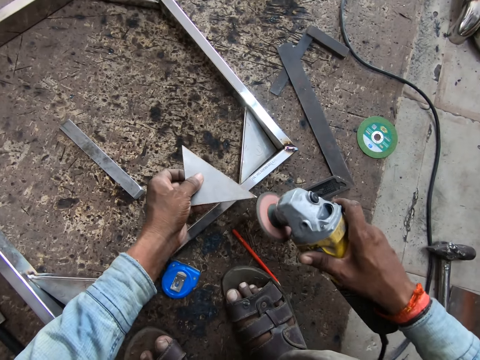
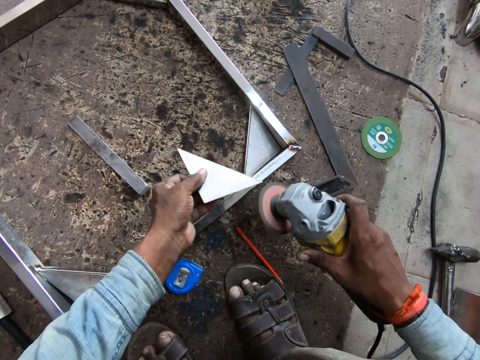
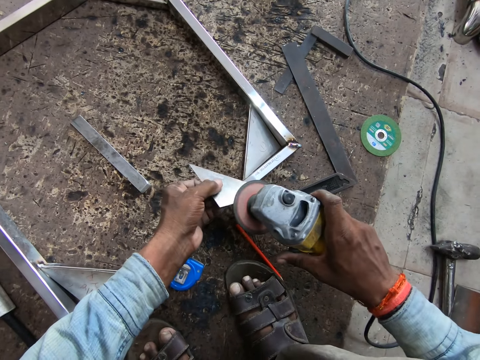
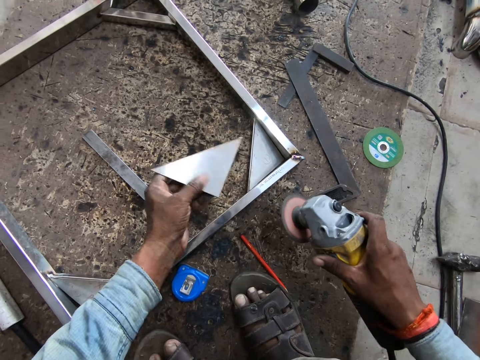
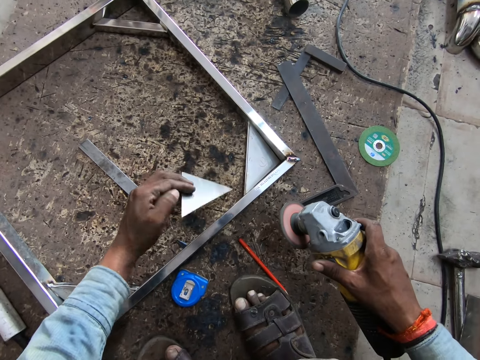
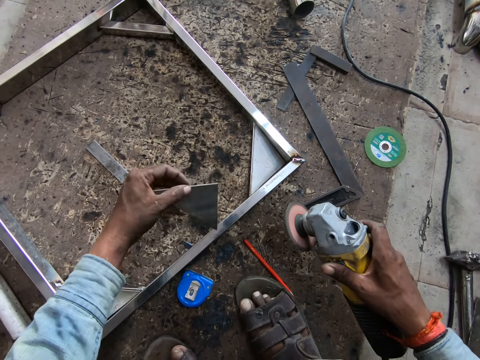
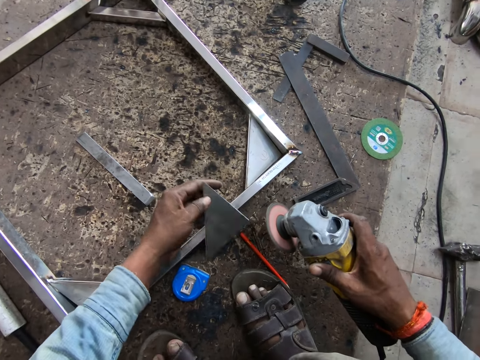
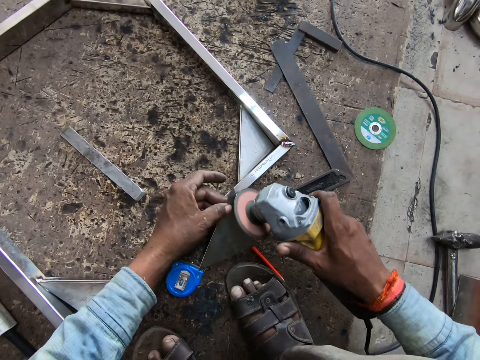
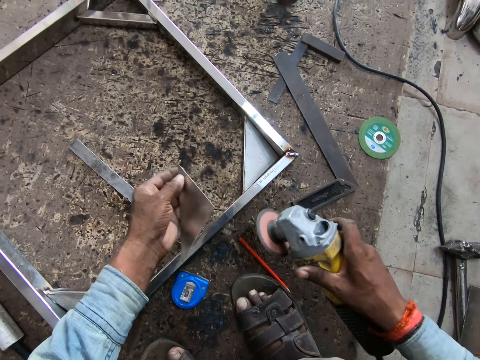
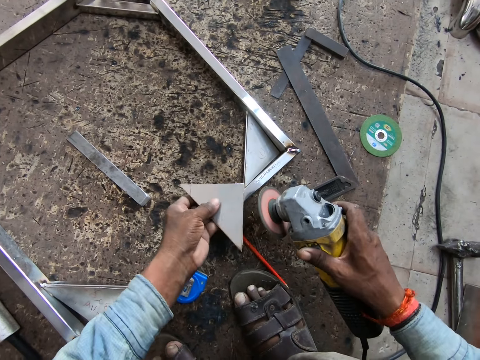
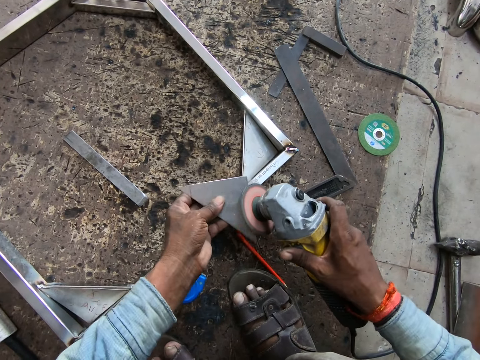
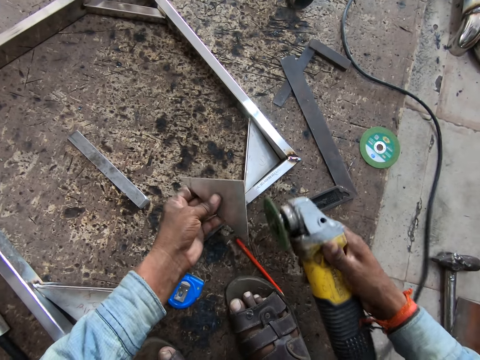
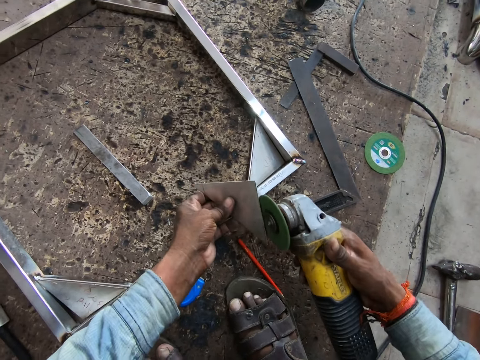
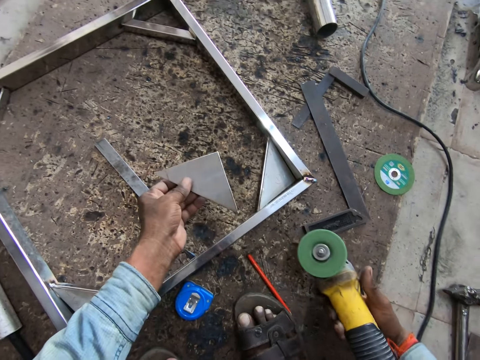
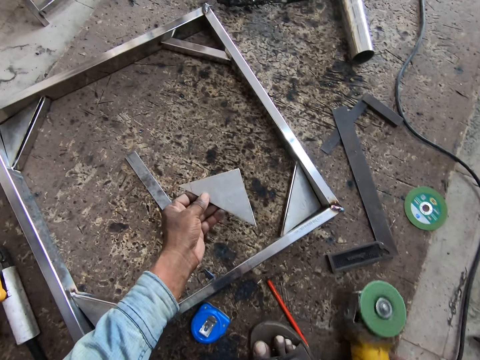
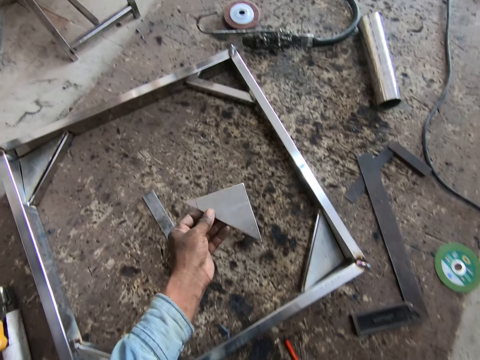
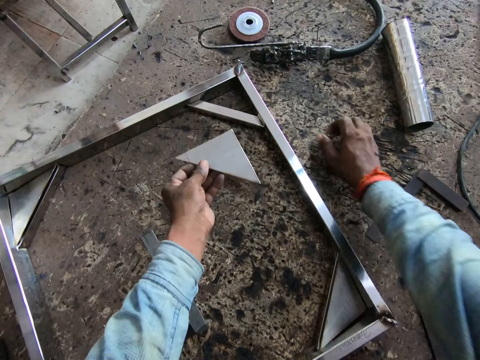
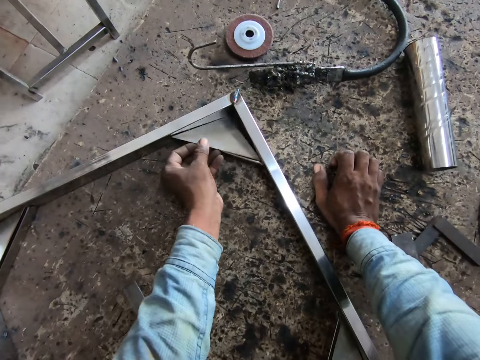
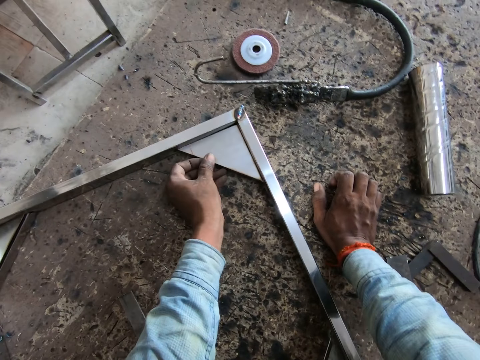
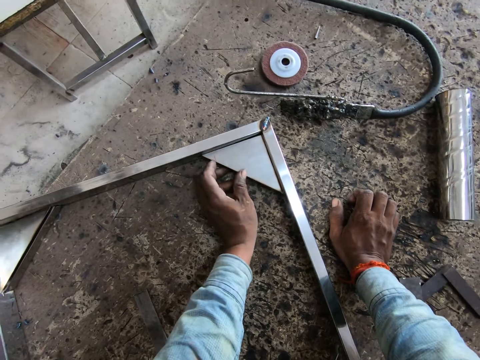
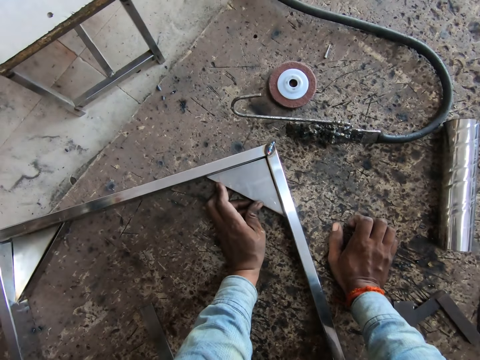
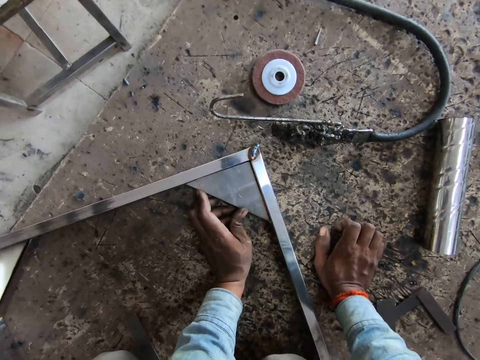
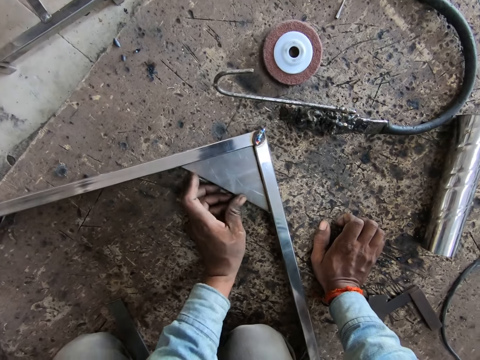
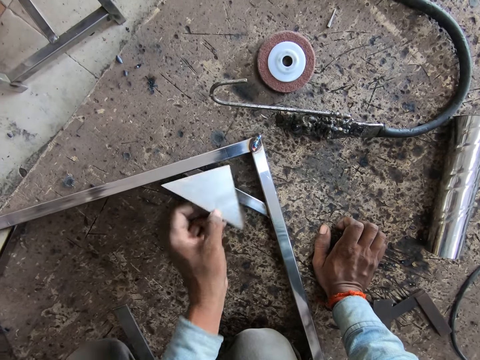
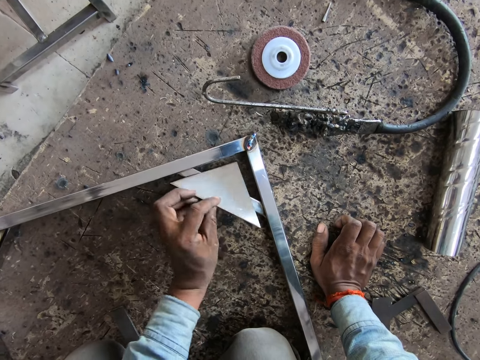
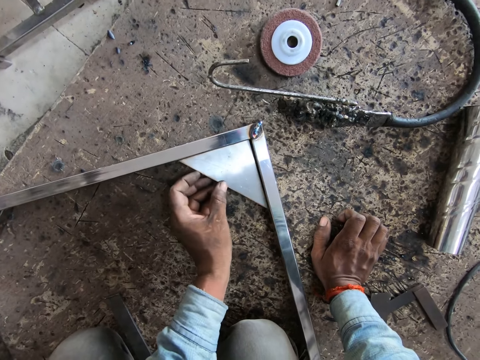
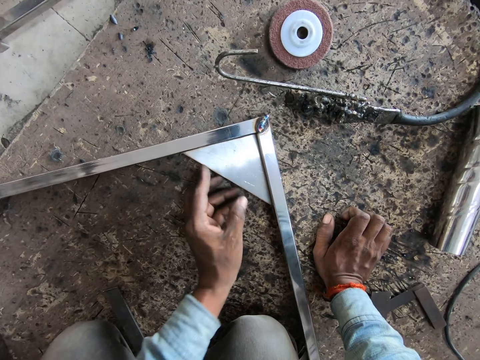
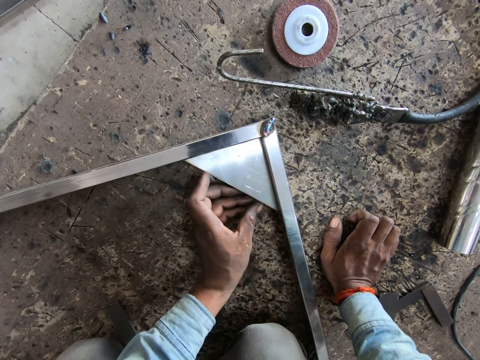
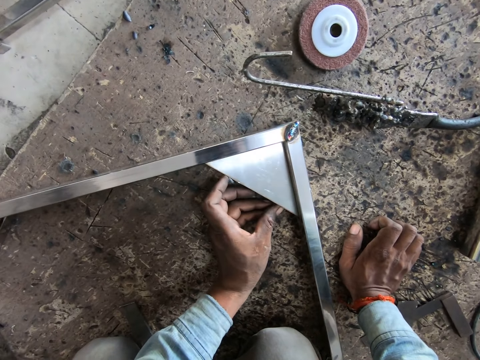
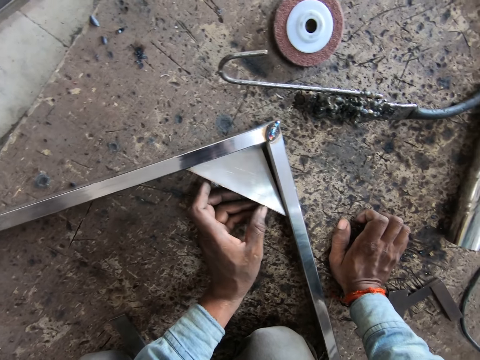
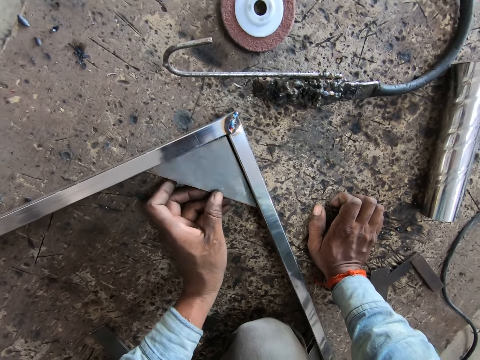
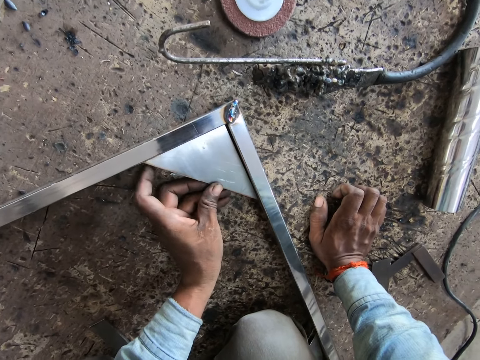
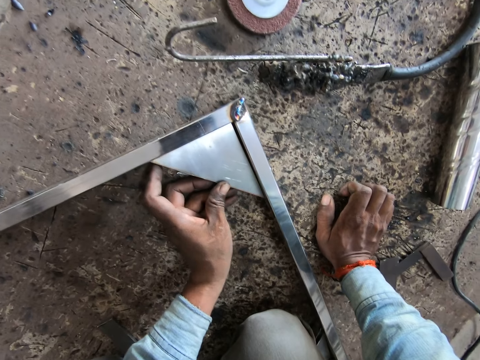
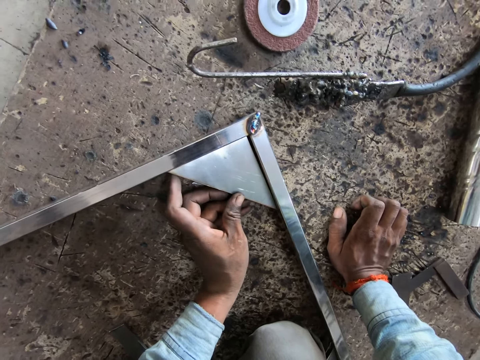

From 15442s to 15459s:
The camera wearer drops the diamond cutter in his right hand on the floor. He places his right hand on the floor. He sets the angular steel plate in his left hand on an angular section of the framed rectangular steel structure. He turns the angular steel plate in his left hand on the framed rectangular steel. He fixes the triangular piece of metal on the metal structure.

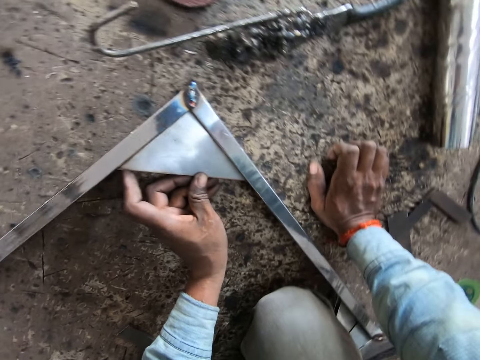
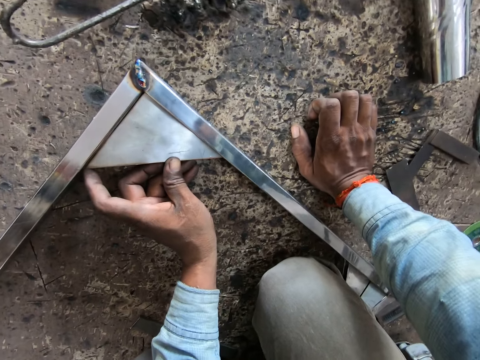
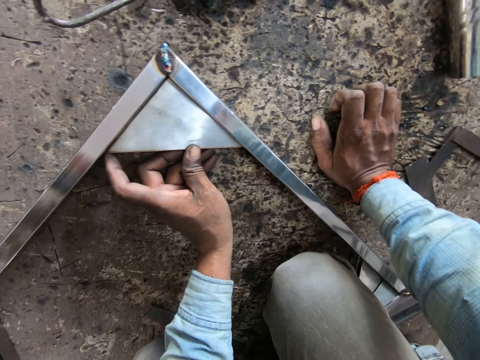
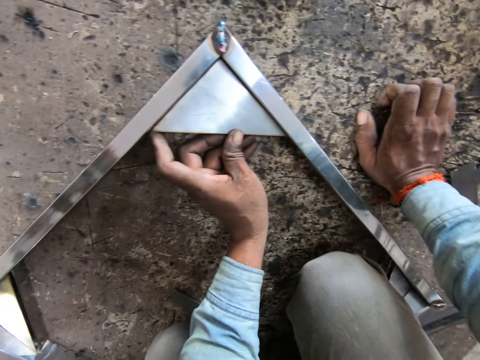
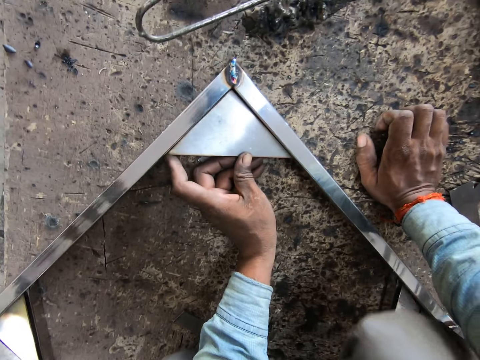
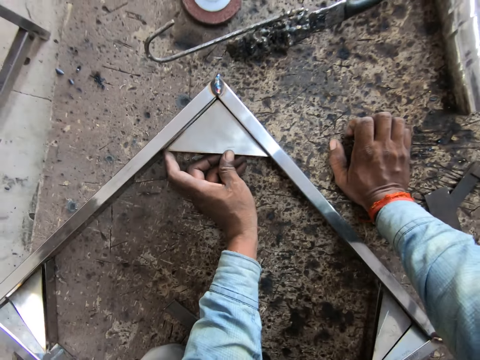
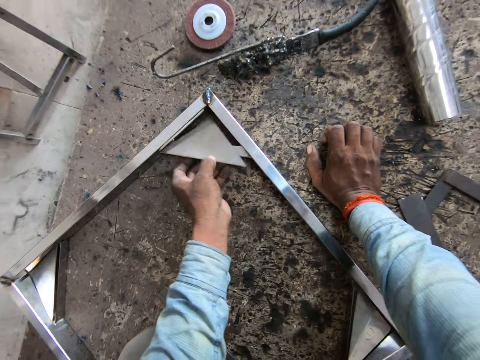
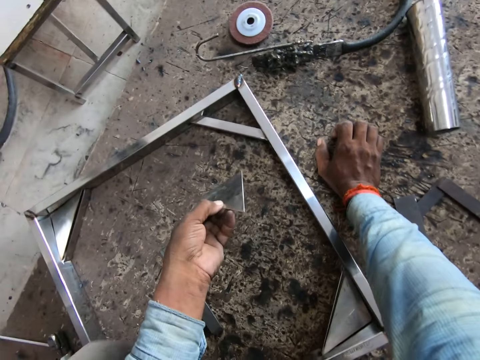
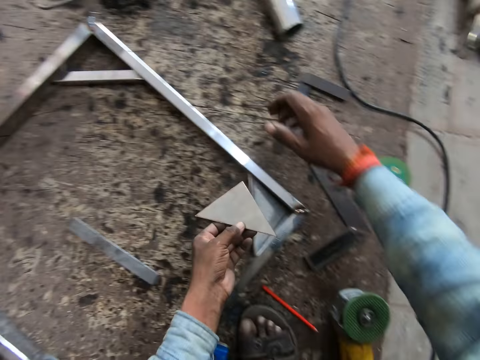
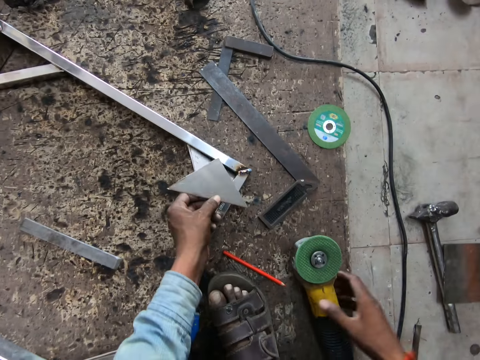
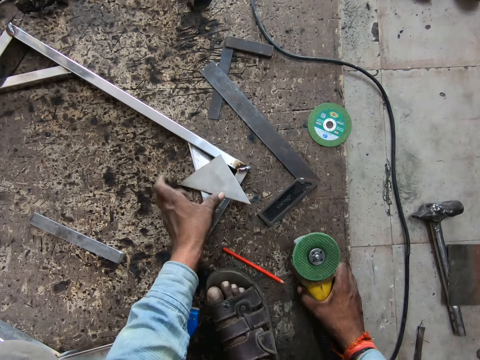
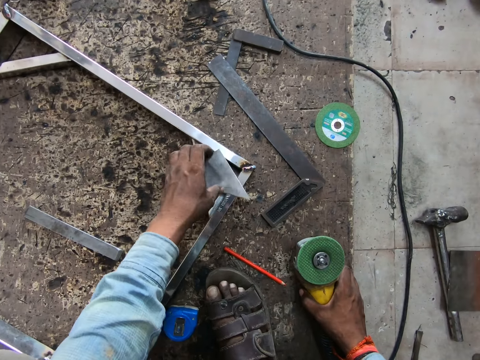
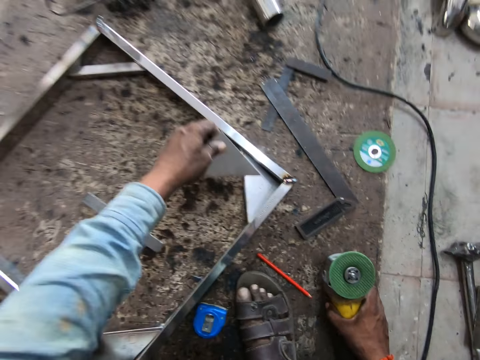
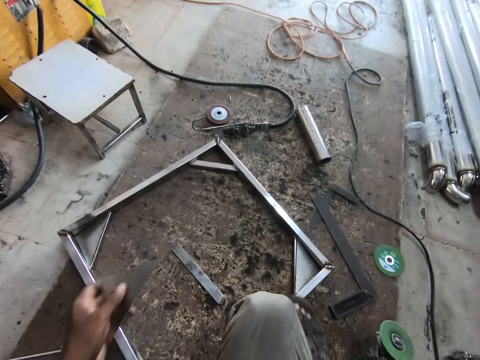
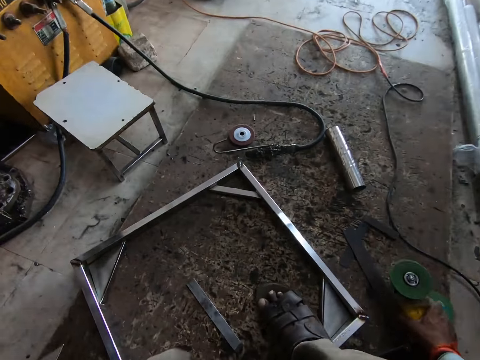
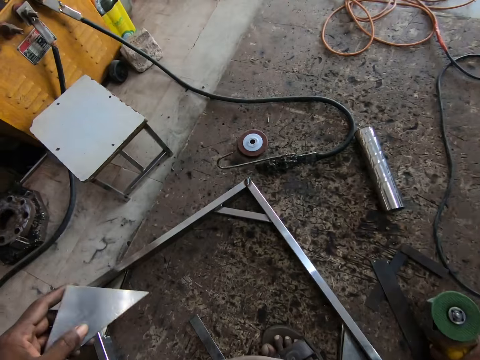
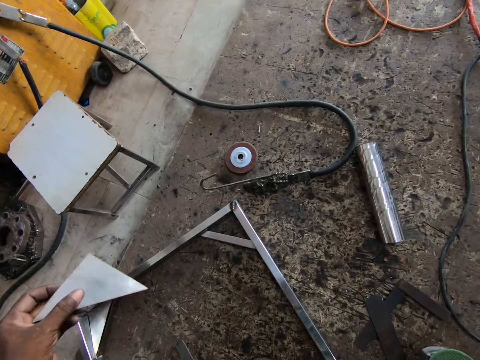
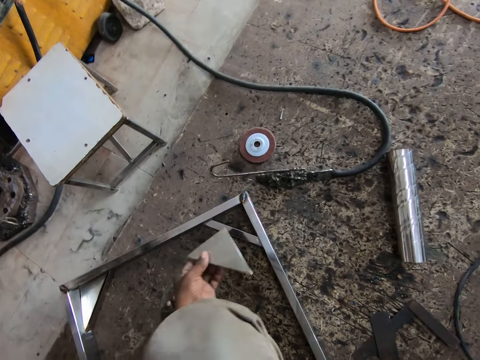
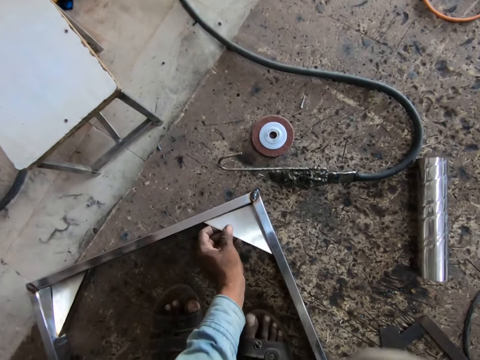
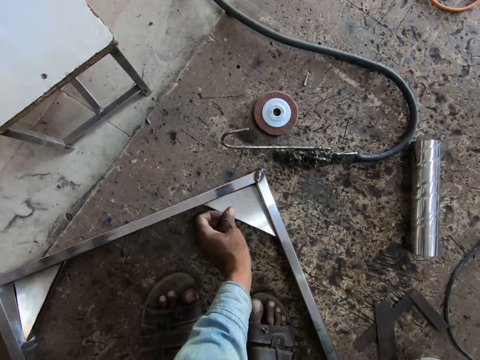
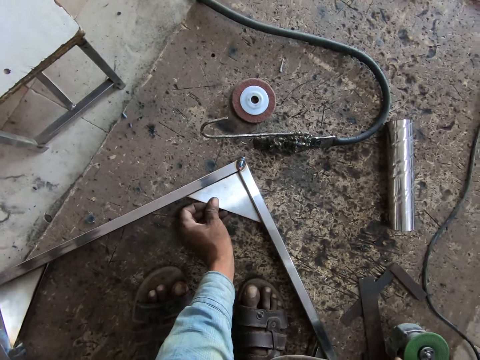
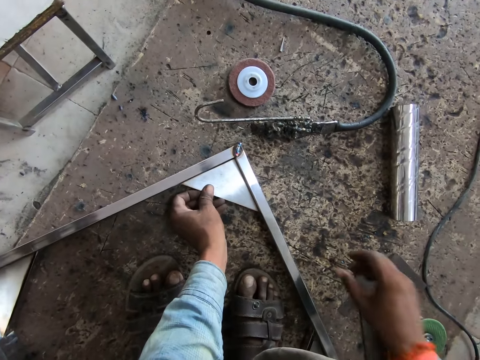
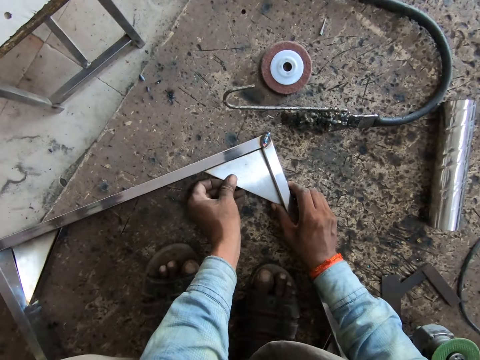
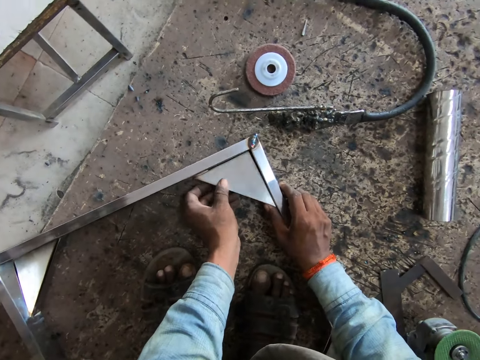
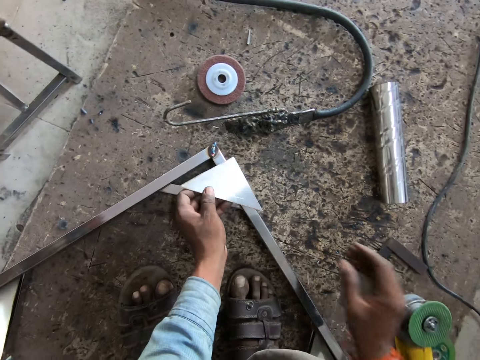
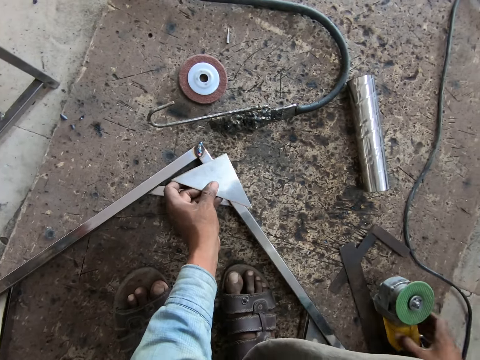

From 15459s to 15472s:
The camera wearer removes the angular steel plate from the framed rectangular steel structure with his left hand. He holds the triangular piece of metal. He places the angular steel plate in his left hand on the framed rectangular steel structure. He places his right hand on the diamond cutter on the floor. He removes the angular steel plate on the framed rectangular steel structure with his left hand. He adjusts the diamond cutter on the floor with his right hand. He sets the angular steel plate in his left hand on the angular section of the framed rectangular steel structure. He holds the framed rectangular steel structure with his right hand.
